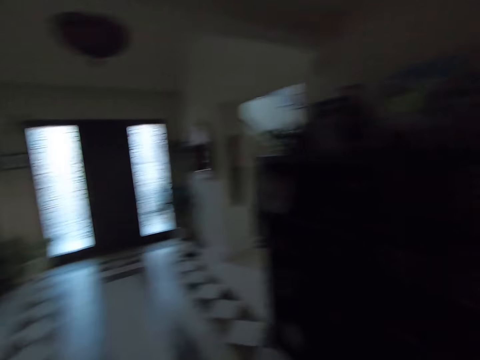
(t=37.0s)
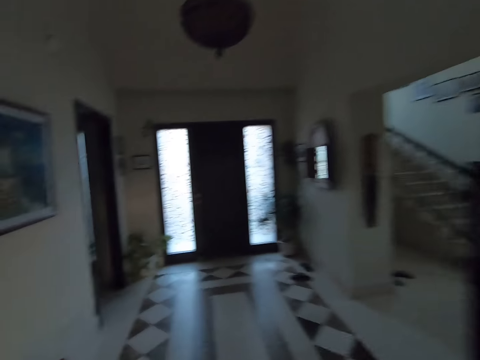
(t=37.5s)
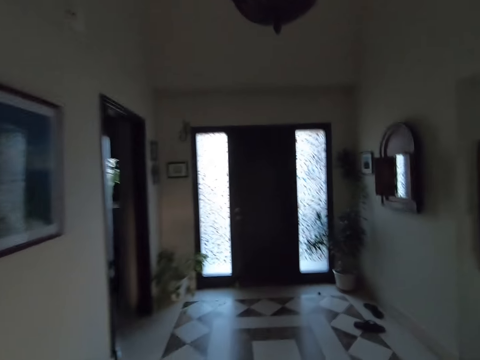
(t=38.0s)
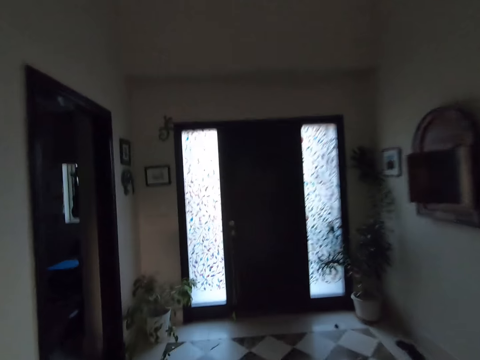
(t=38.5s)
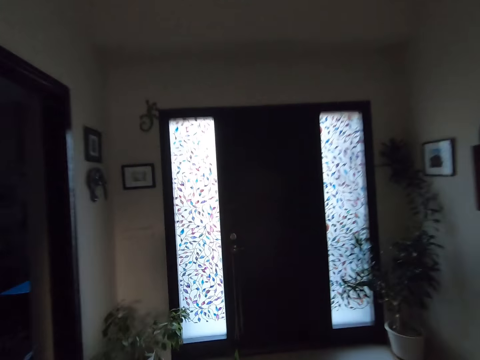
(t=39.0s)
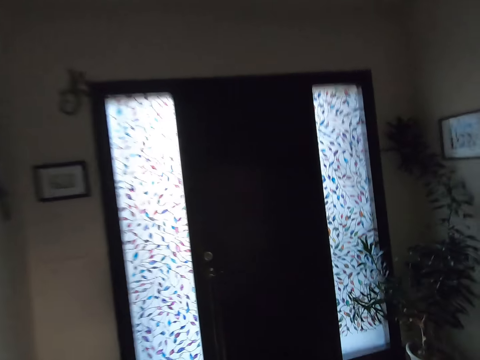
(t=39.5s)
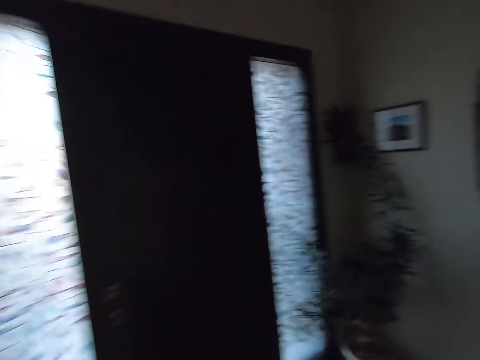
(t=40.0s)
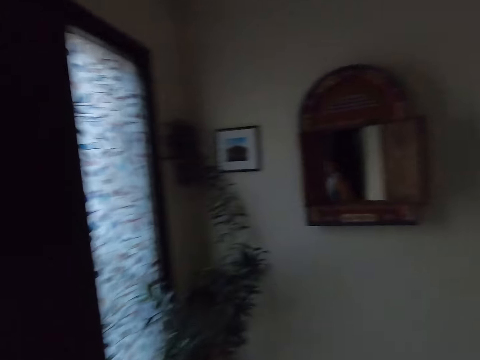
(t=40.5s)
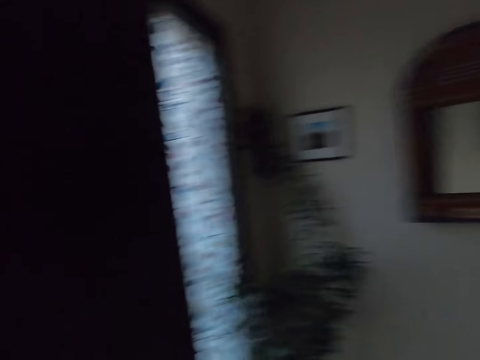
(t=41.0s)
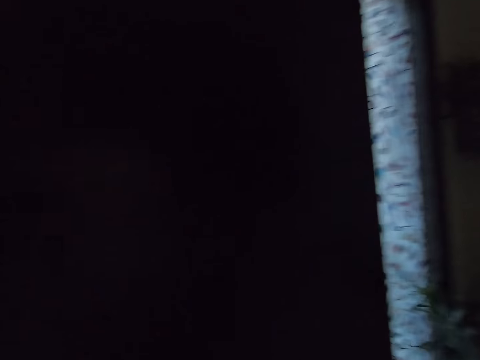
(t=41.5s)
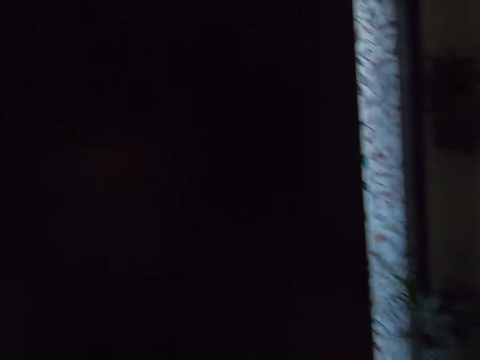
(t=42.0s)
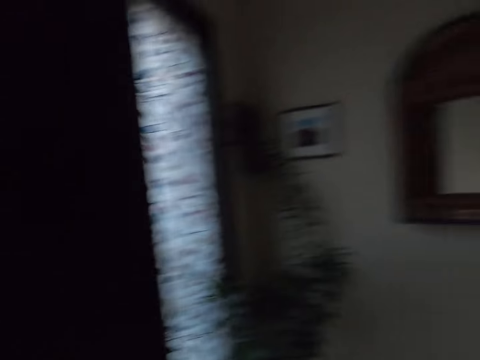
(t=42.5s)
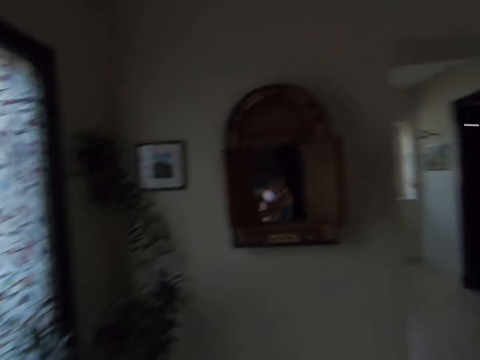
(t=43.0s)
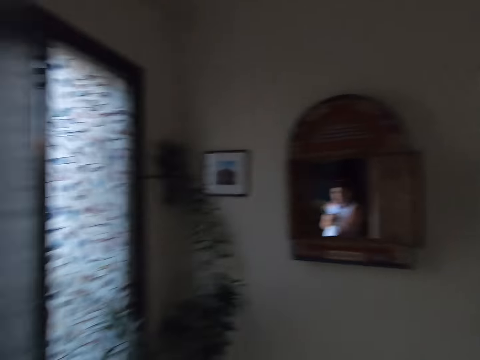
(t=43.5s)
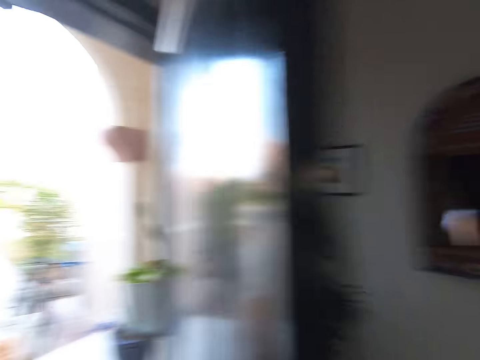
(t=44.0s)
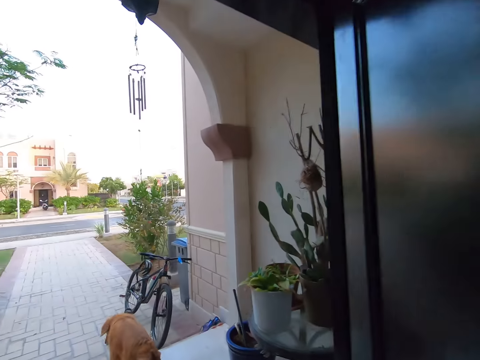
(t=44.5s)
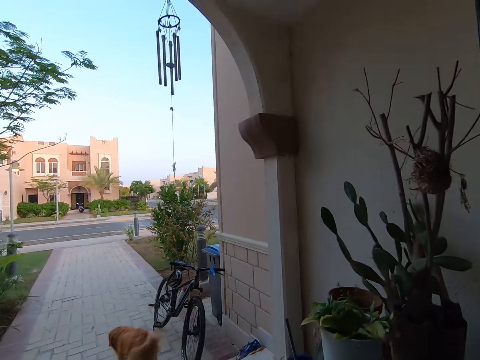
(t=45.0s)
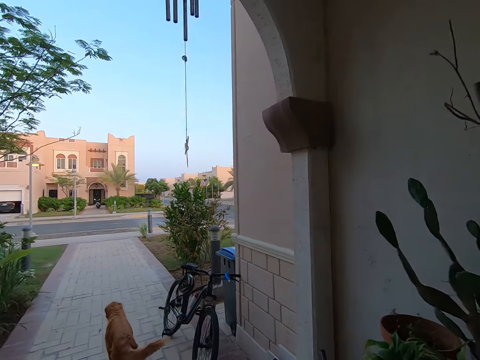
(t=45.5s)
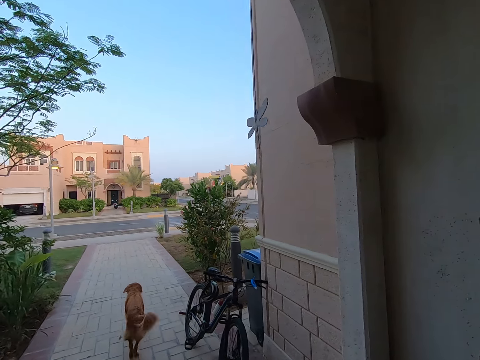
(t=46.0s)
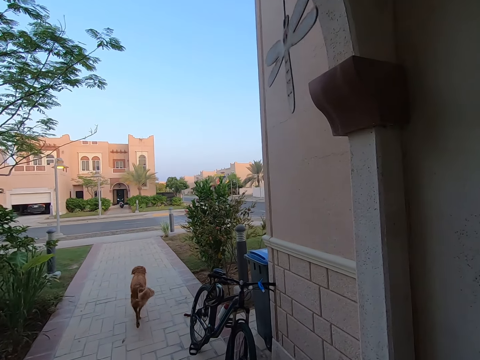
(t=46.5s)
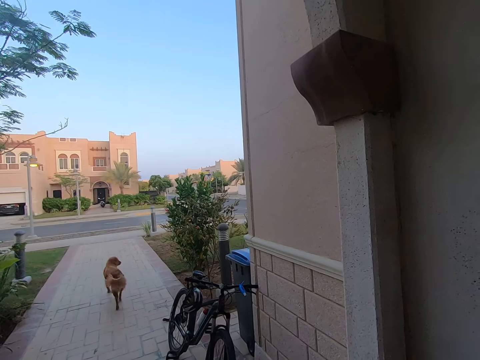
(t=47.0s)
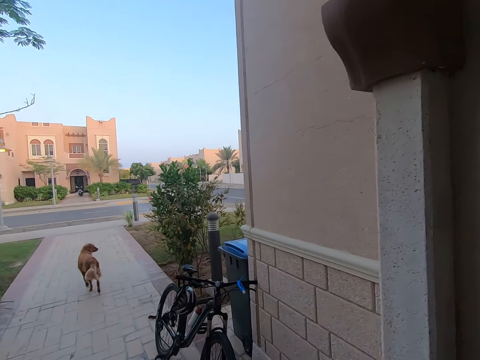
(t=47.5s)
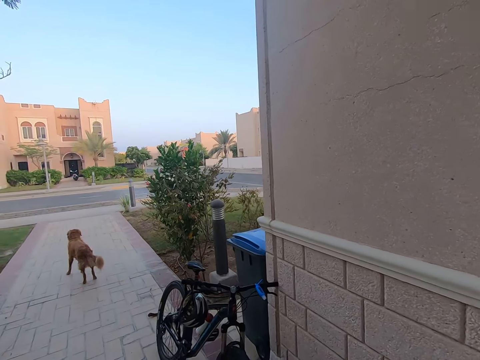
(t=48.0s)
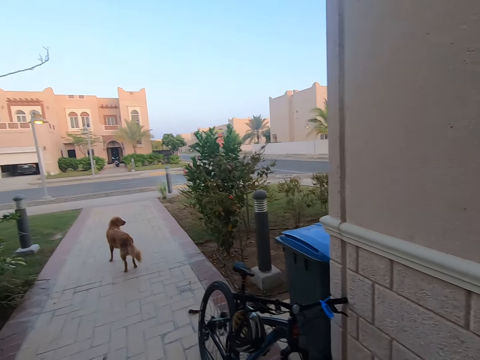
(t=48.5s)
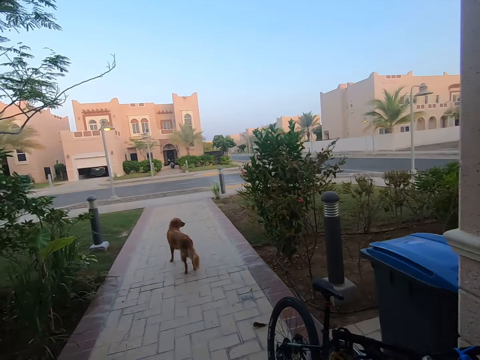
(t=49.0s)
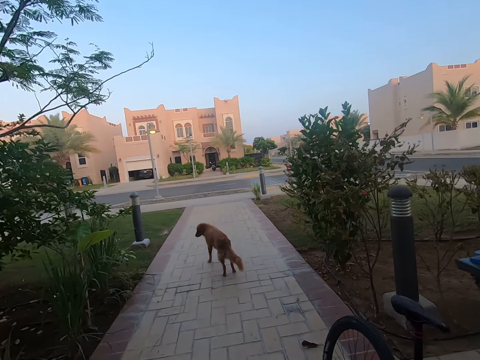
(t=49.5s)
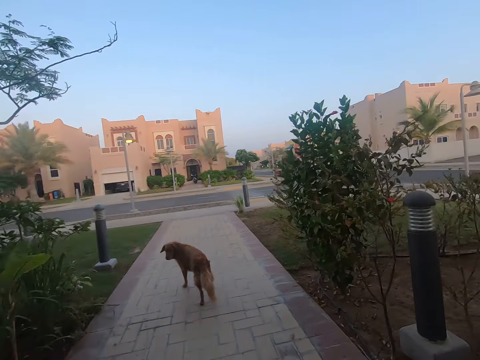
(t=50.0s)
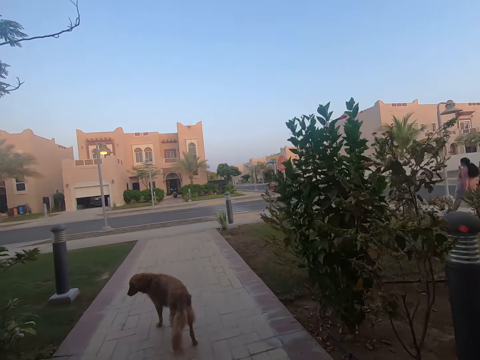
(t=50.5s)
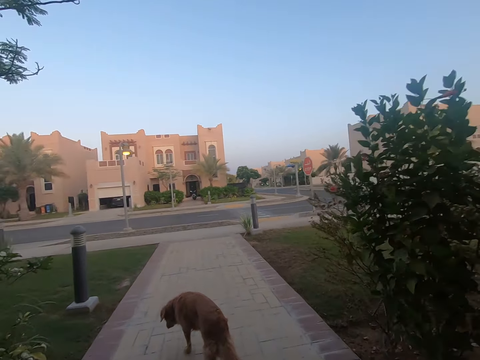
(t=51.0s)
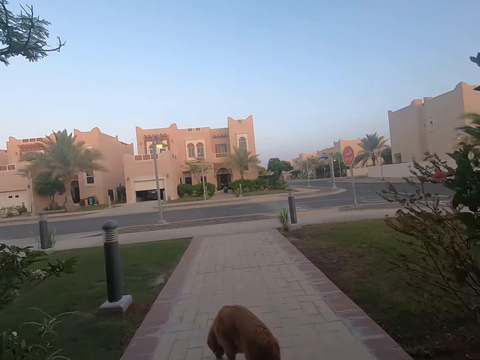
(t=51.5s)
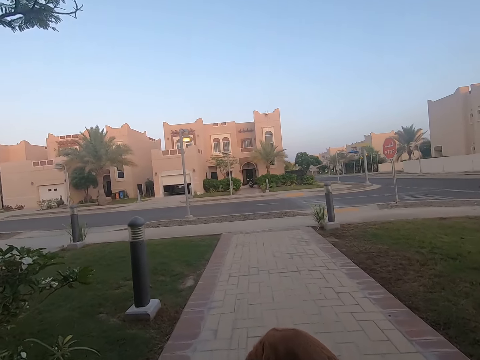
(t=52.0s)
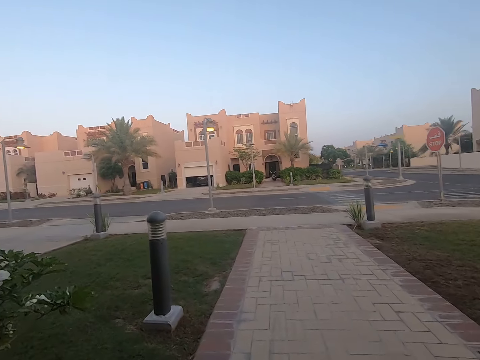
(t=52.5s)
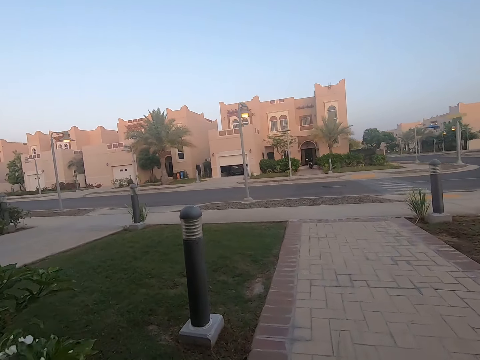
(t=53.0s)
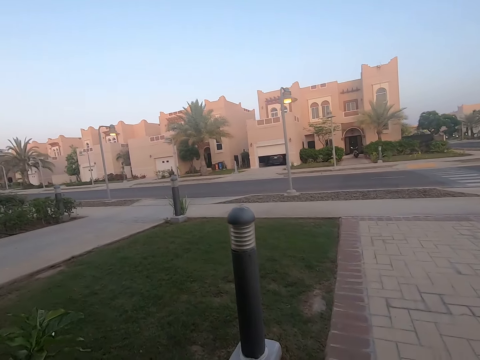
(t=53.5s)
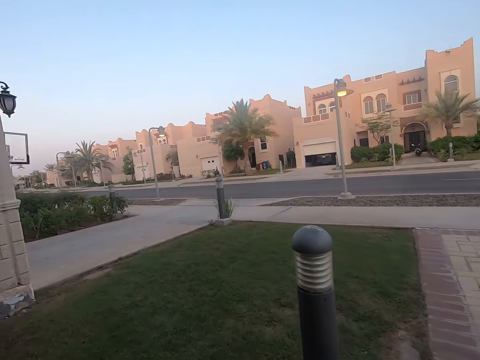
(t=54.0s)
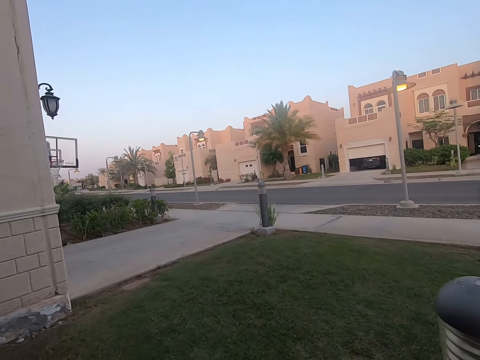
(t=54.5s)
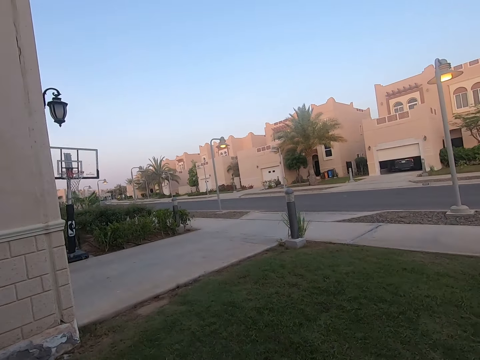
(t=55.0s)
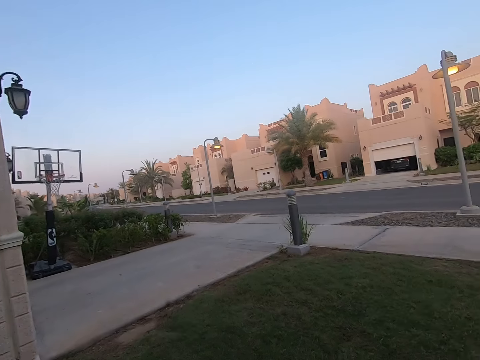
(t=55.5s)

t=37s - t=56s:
The camera wearer looks at the mirror. They open the door. They walk out of the room. They look around the road. They walk on the pavement.

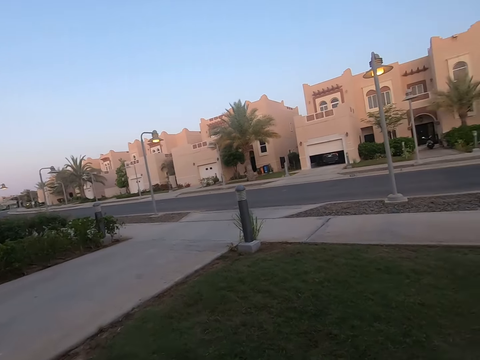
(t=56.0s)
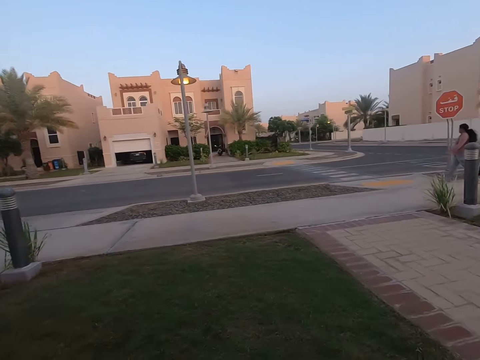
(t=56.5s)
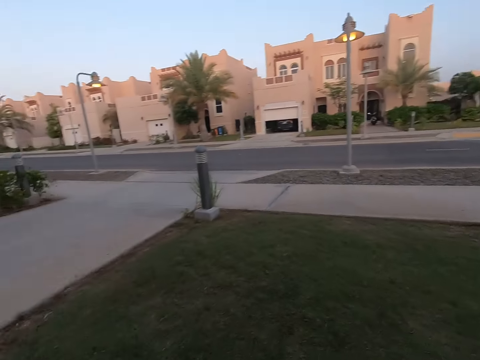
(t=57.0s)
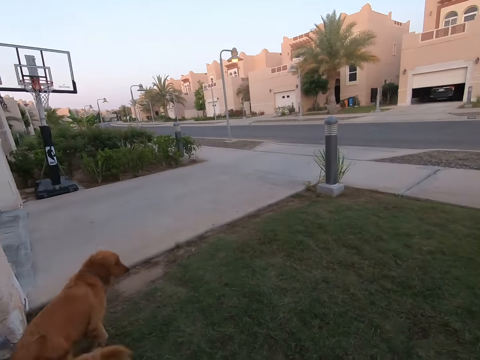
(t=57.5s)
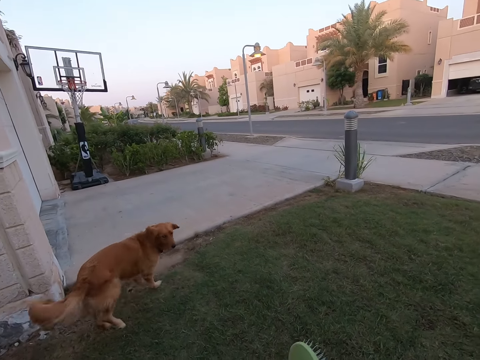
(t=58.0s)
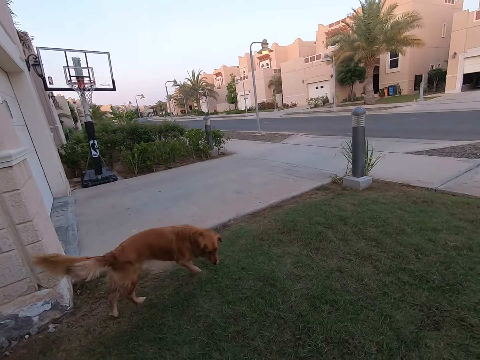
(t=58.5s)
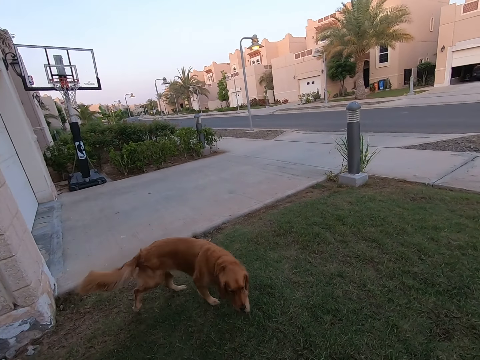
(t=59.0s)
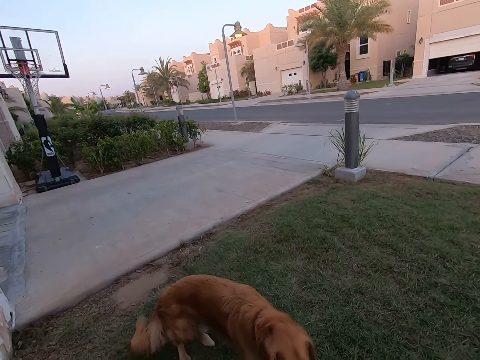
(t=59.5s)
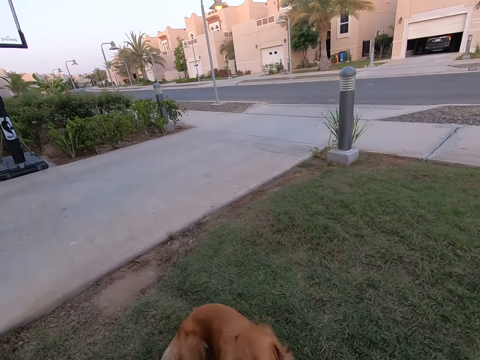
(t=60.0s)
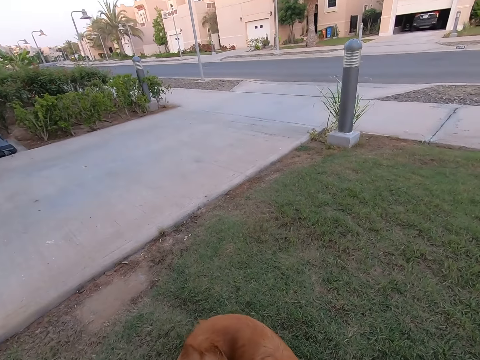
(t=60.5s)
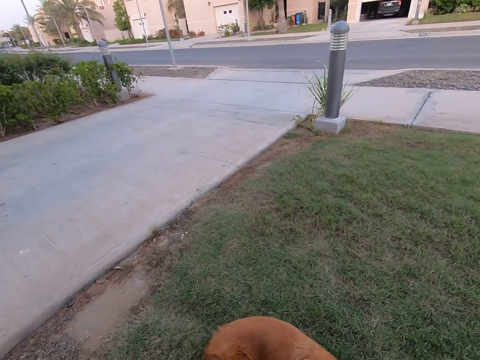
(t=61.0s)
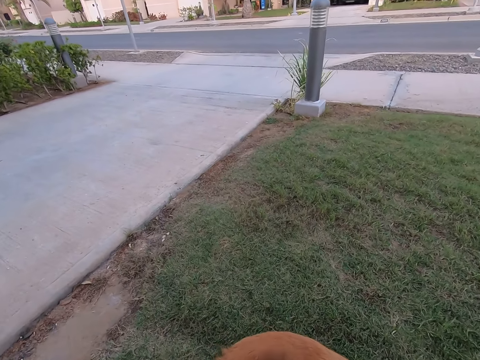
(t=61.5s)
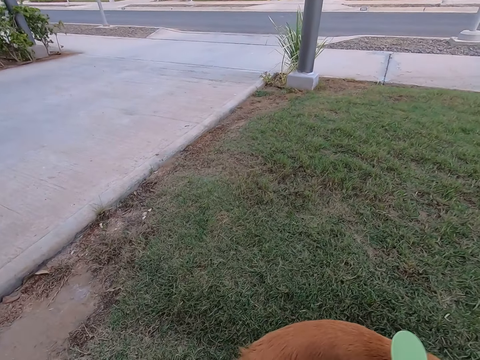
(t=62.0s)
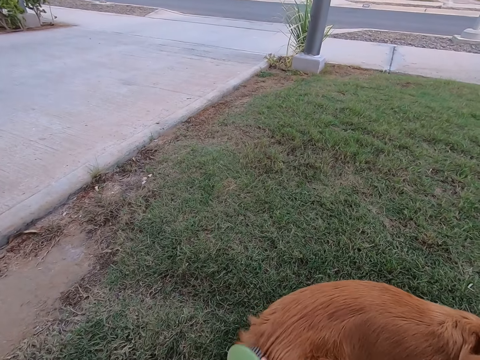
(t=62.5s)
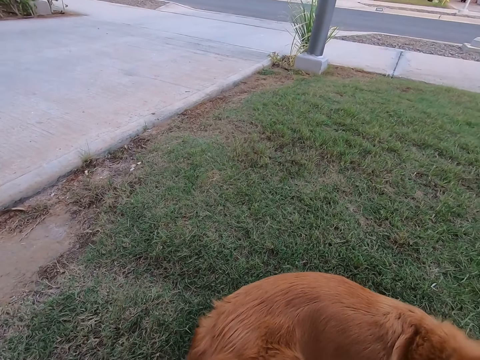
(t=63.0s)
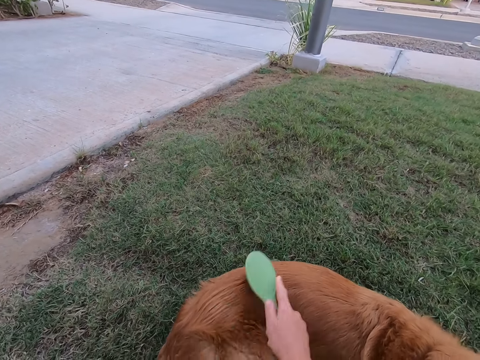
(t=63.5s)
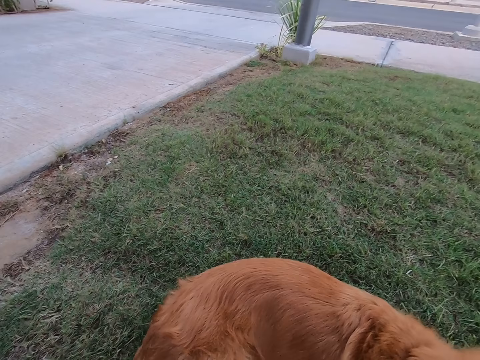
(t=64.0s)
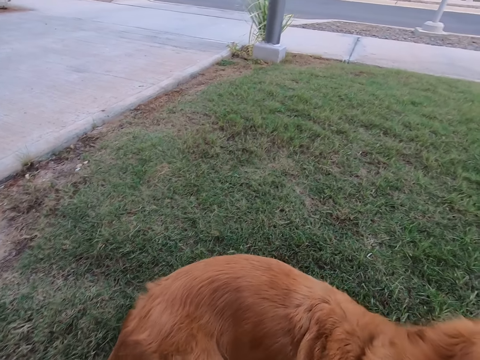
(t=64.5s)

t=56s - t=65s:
The camera wearer looks around the road. They look at the dog. They scrub the dog with a comb.
